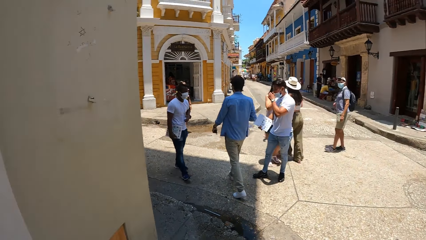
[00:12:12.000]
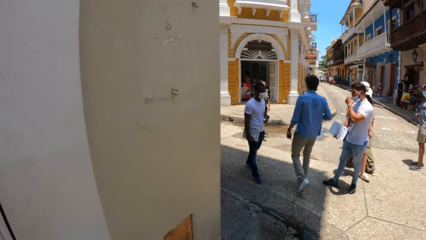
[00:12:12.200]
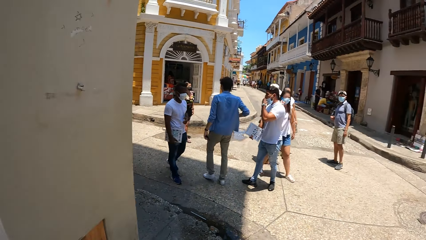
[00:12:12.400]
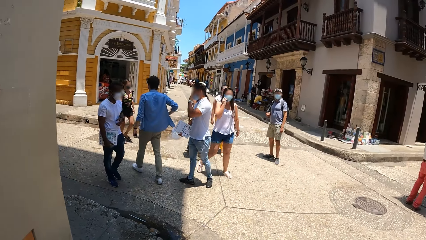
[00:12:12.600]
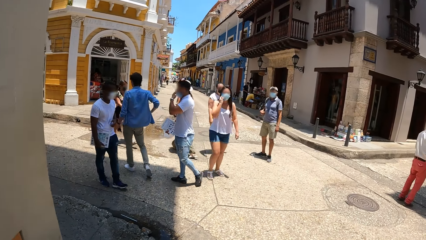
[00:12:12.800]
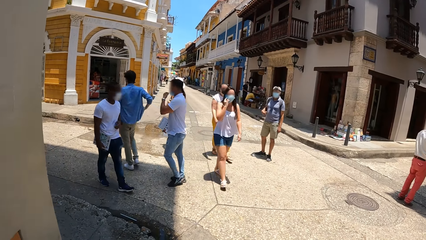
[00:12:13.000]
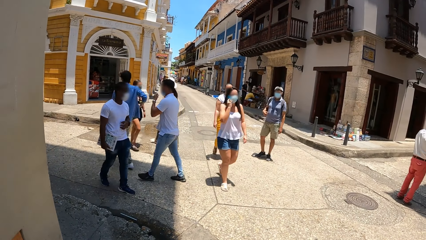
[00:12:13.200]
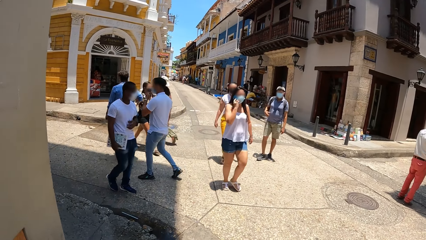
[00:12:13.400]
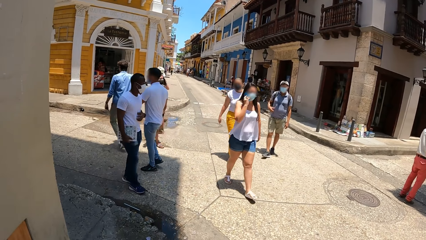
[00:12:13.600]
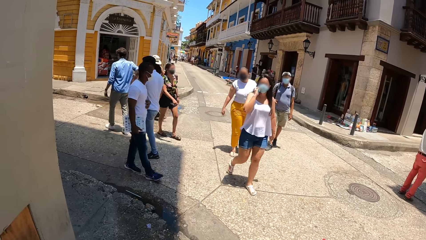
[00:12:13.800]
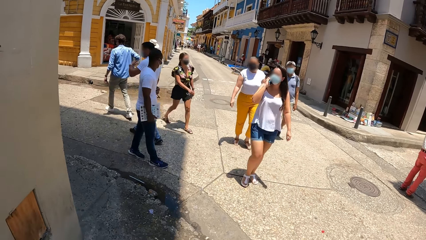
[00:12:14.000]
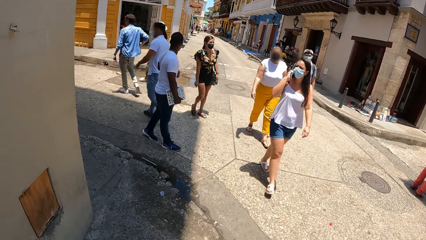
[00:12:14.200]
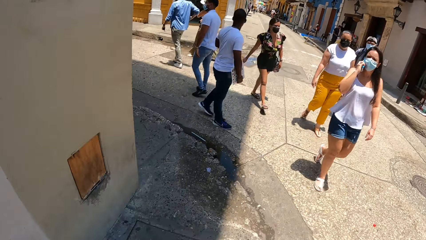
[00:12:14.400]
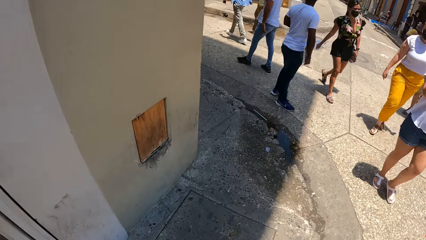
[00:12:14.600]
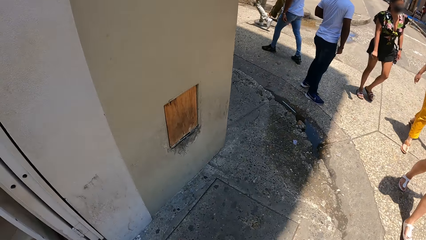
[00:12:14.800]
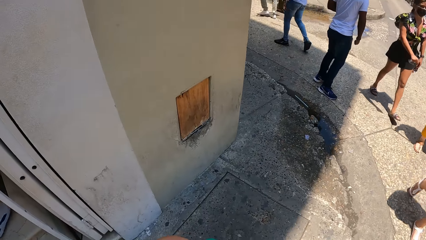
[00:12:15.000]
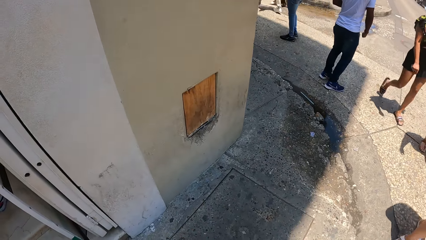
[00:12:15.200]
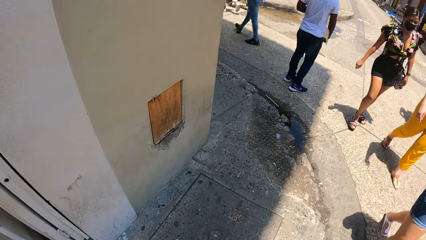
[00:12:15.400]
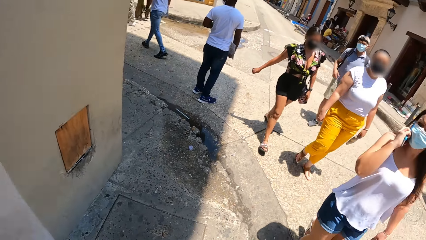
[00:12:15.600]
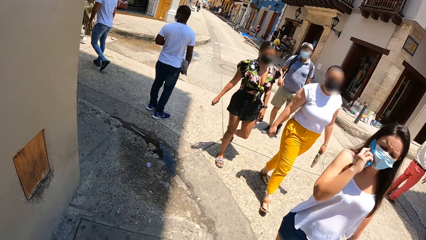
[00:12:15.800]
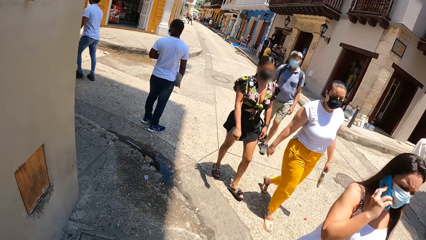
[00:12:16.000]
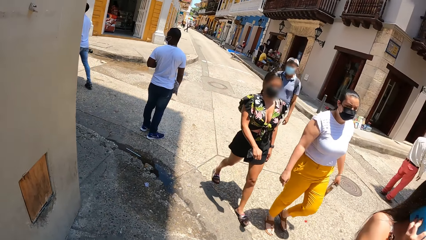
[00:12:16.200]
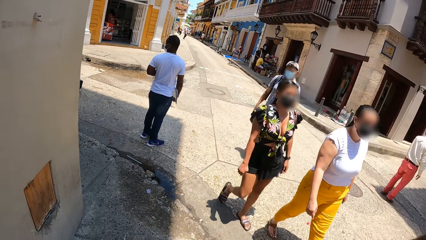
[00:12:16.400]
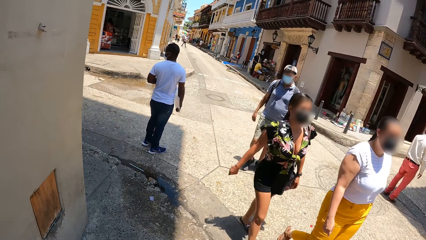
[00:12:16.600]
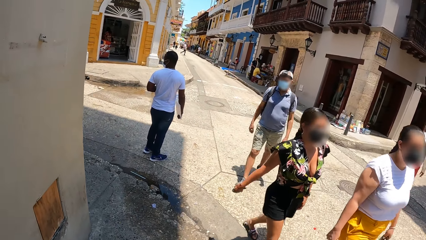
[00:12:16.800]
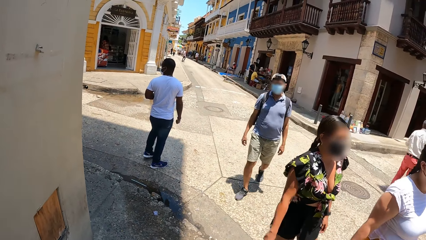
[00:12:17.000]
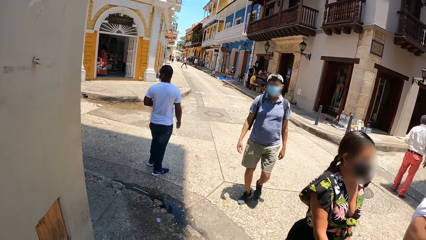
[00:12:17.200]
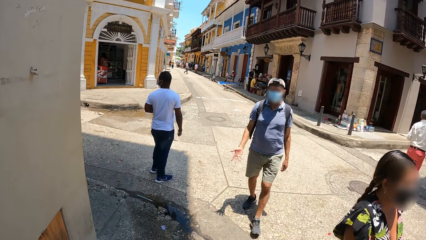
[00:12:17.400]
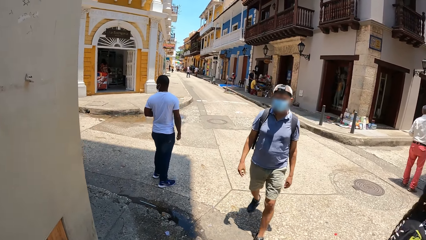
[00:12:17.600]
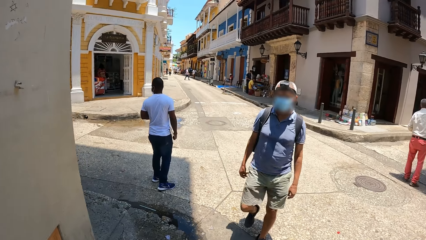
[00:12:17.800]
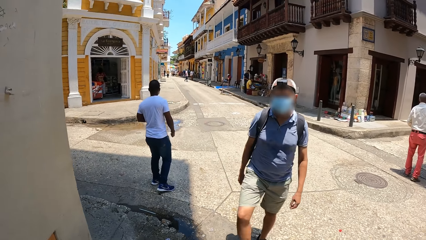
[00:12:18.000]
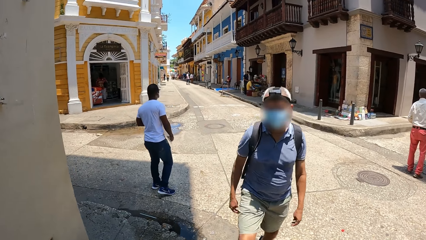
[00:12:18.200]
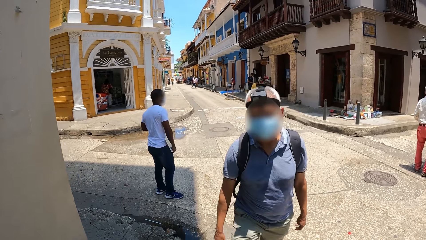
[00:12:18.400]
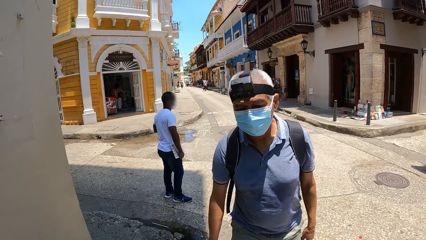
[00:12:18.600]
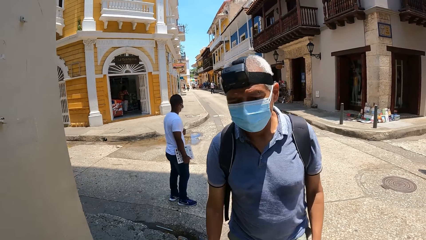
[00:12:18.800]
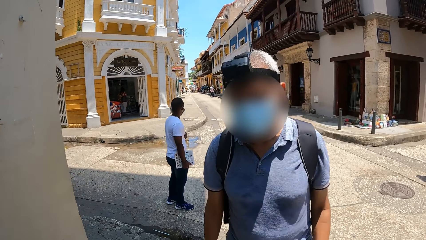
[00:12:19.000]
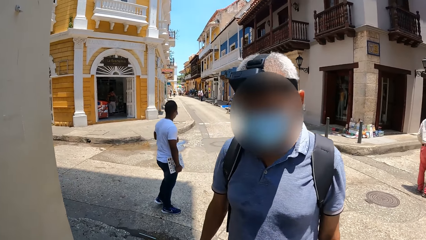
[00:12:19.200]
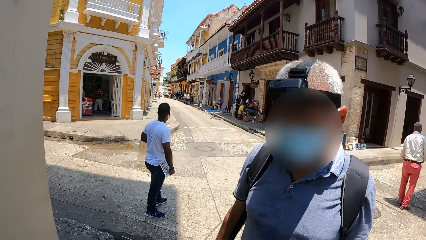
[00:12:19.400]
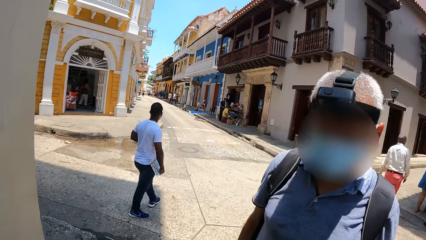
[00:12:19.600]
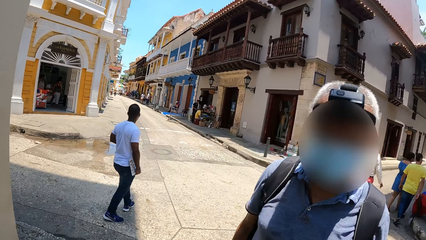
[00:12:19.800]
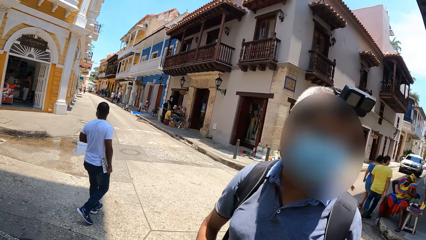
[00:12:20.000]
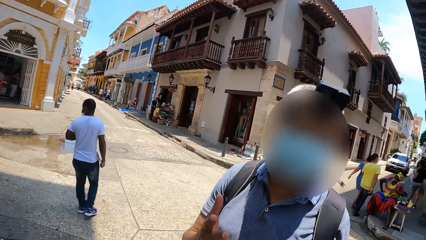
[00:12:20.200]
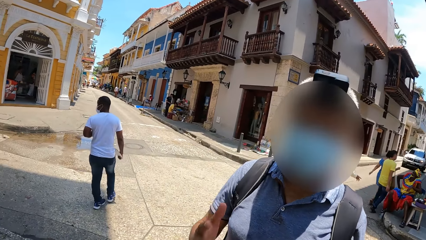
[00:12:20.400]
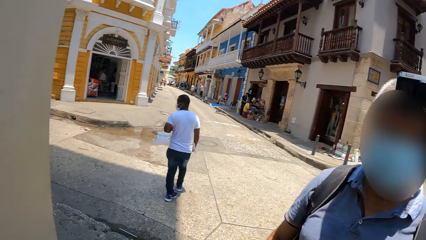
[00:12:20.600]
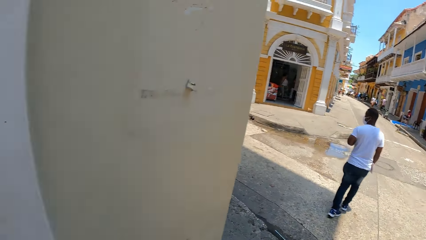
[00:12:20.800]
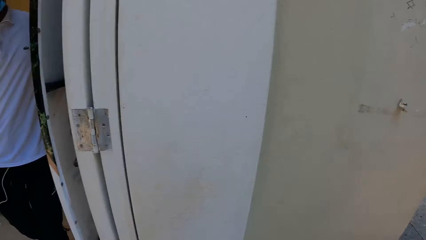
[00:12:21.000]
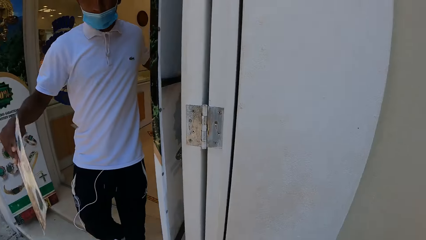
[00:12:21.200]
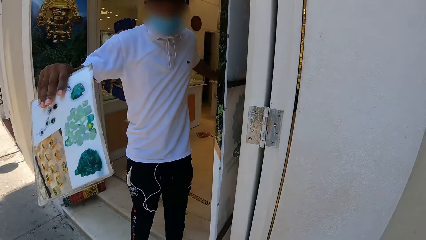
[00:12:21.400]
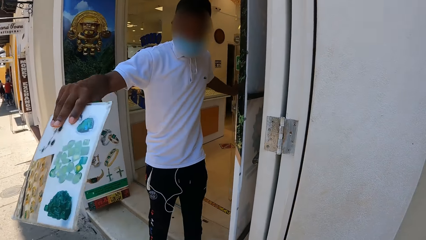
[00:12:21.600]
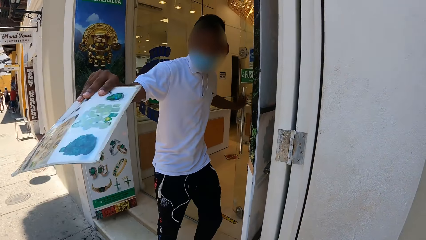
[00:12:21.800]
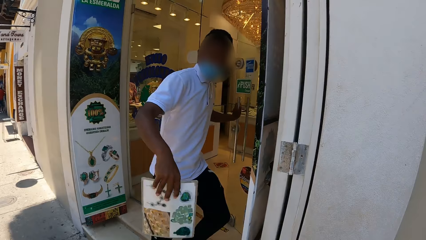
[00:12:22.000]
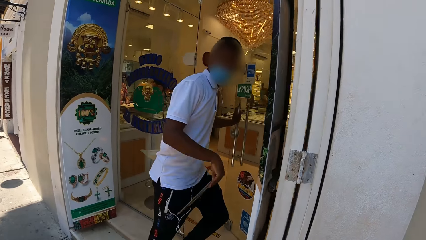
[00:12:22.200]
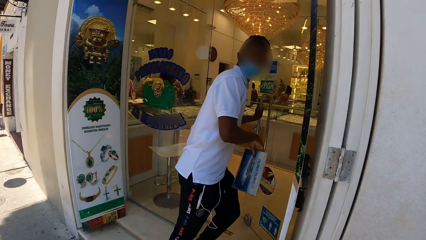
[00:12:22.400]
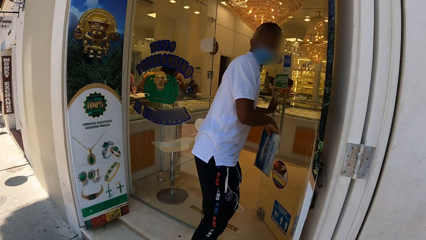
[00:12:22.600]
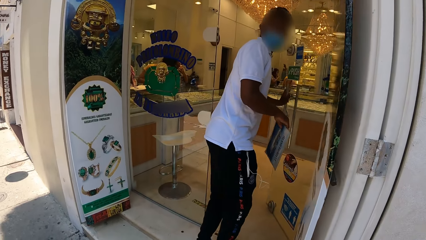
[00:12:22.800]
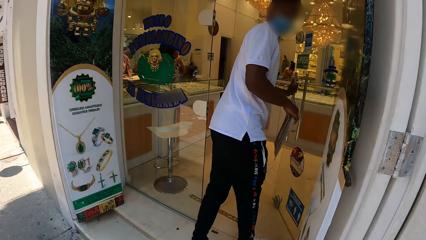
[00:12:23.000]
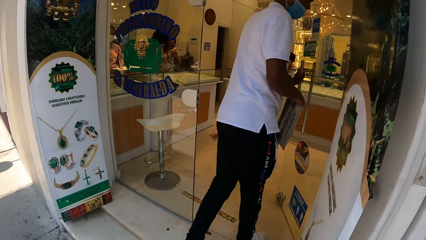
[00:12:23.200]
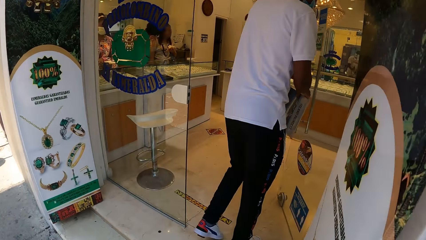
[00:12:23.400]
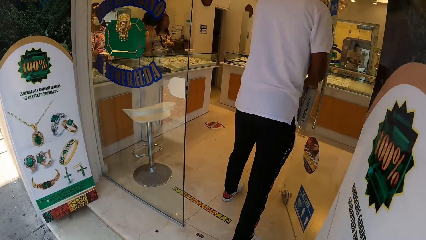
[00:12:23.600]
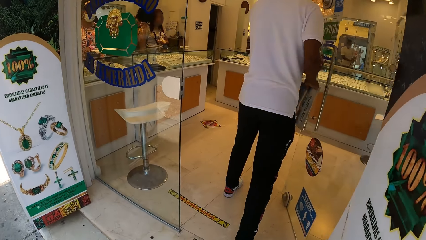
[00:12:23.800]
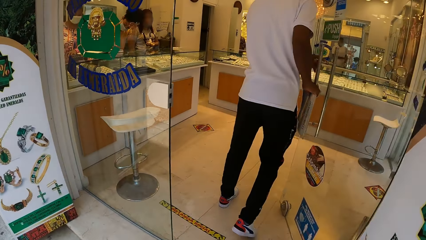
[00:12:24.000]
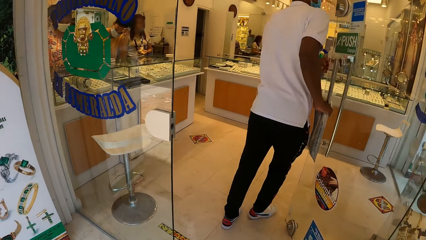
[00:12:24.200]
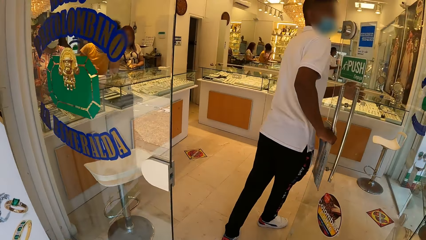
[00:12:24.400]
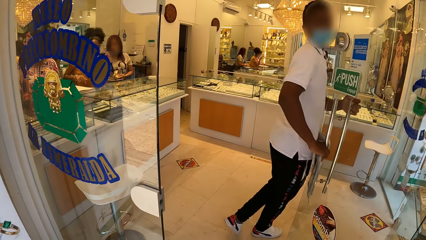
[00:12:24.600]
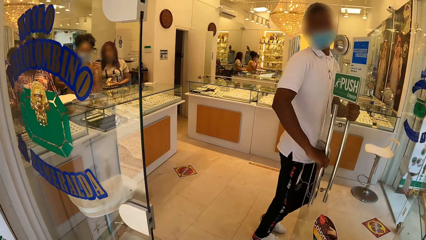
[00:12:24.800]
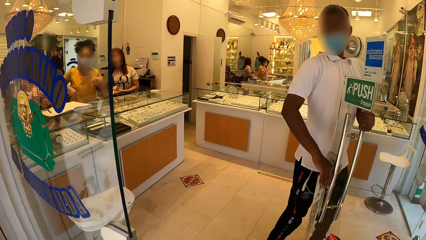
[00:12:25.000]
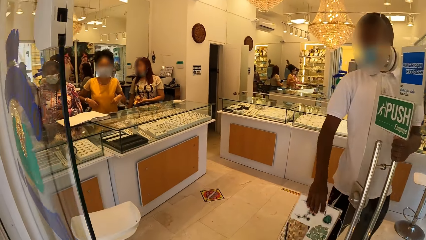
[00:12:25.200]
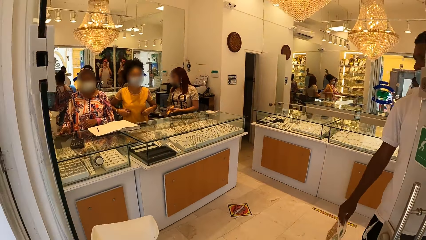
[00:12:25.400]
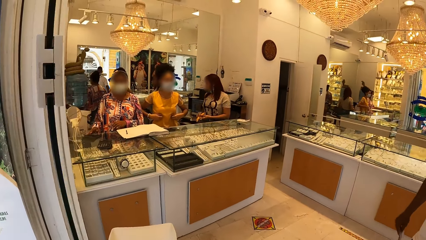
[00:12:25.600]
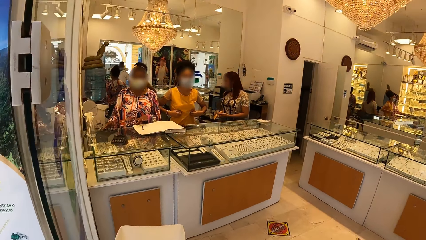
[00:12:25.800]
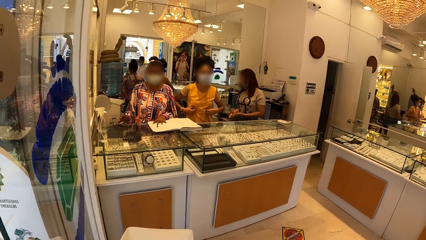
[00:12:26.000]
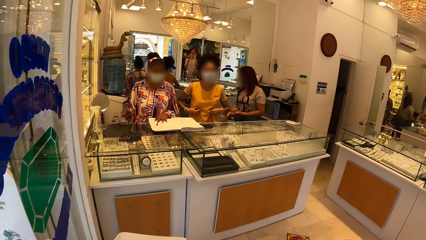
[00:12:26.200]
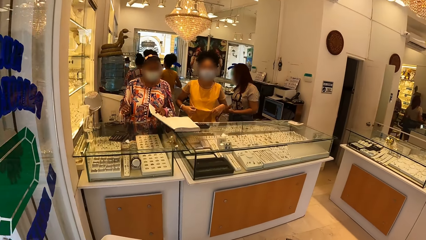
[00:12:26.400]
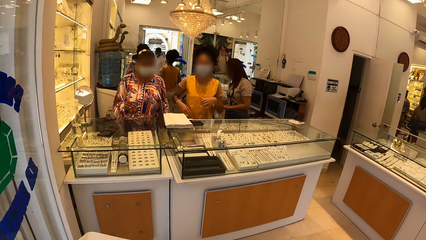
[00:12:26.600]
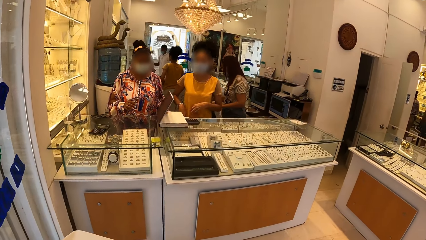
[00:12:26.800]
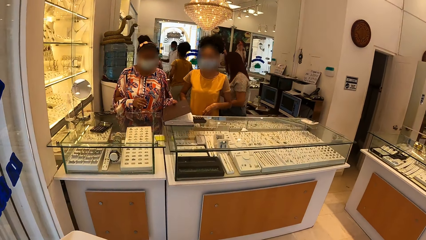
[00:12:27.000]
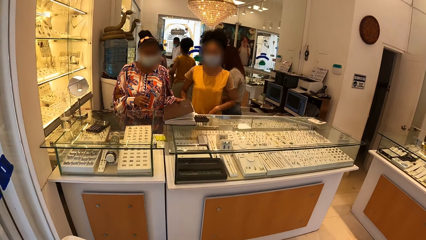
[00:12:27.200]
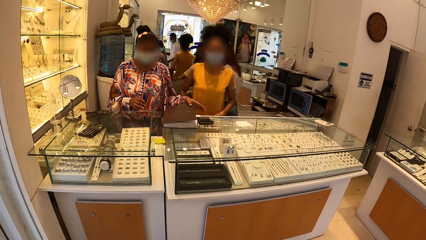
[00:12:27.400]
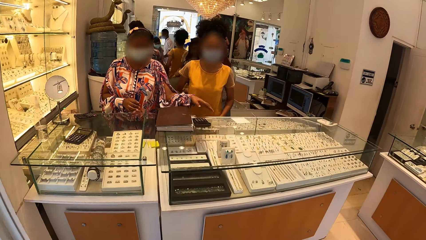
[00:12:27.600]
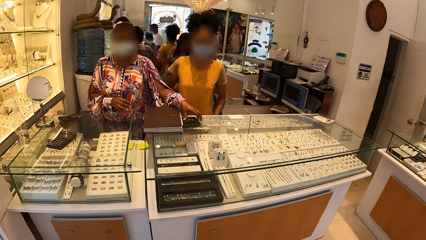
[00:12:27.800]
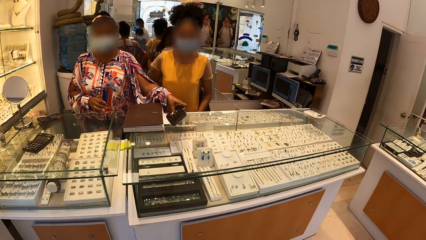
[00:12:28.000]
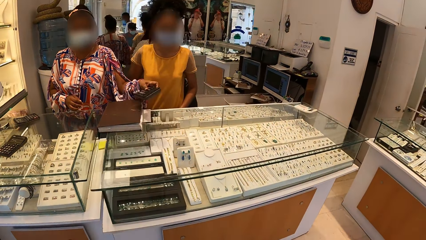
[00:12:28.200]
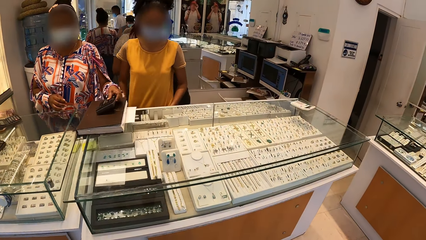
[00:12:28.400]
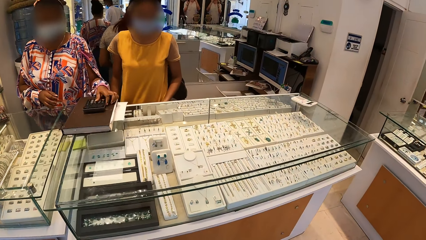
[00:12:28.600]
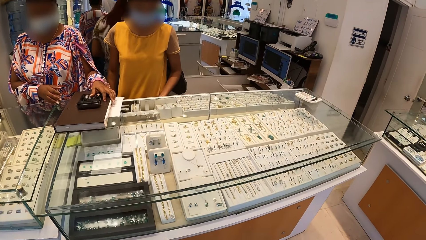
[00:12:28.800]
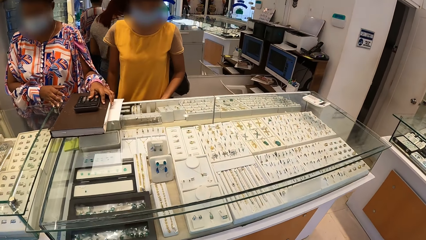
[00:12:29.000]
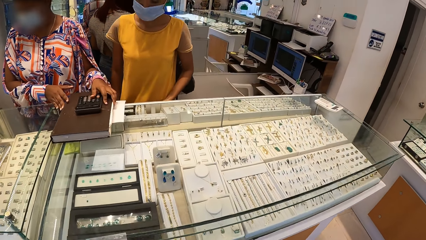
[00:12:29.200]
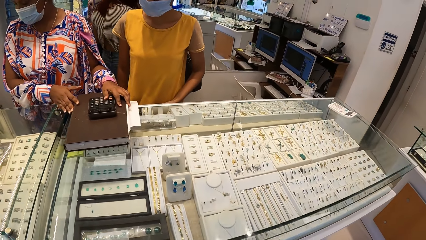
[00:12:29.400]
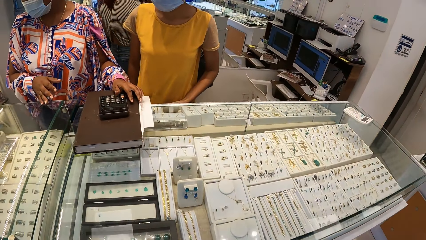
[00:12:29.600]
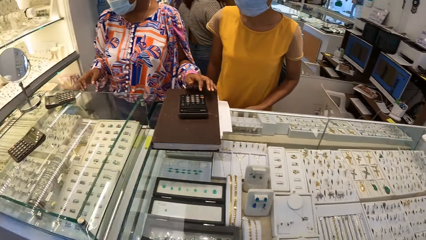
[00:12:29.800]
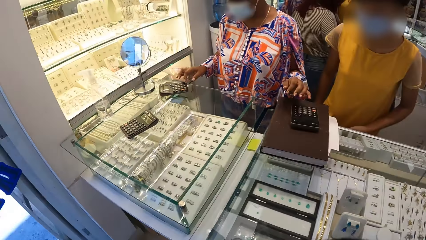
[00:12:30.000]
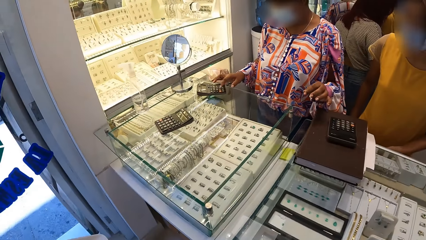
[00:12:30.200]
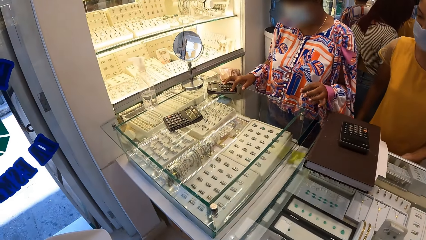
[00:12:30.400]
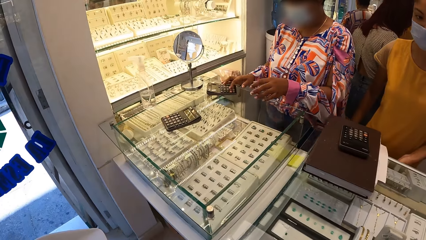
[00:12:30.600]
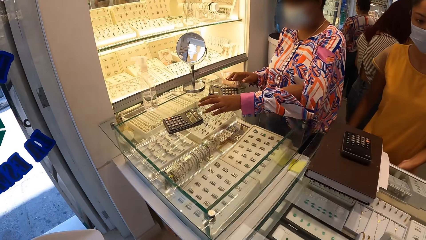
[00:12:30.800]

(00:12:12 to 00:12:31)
The camera wearer looks at a man. They converse with a person. Another person converses with the camera wearer. The camera wearer enters the jewelry shop. Another person closes a book and picks up a calculator. The camera wearer looks at the jewels on display. The person places the calculator on the book.
